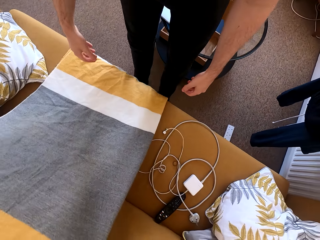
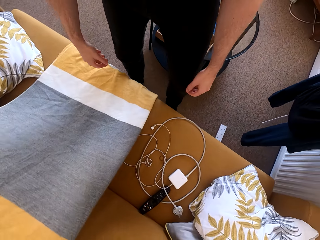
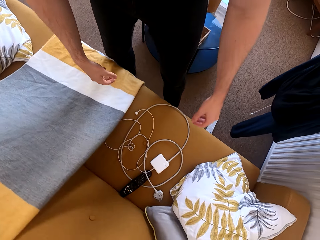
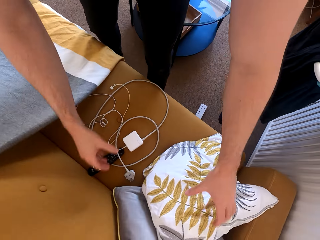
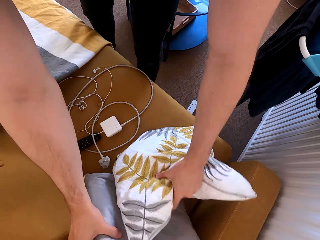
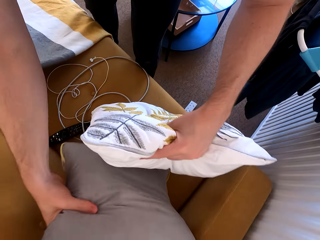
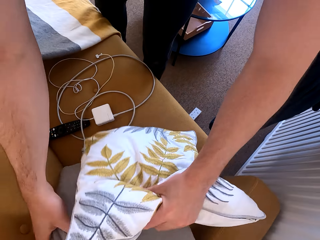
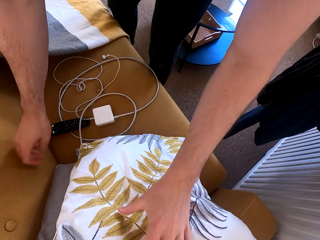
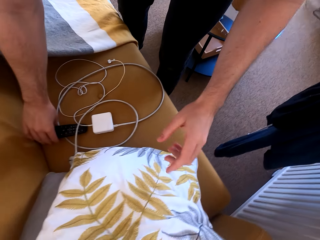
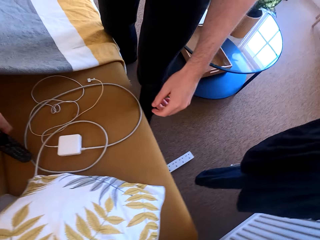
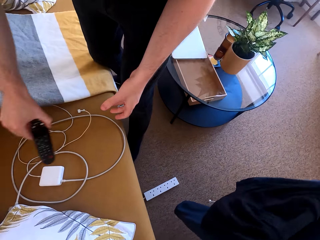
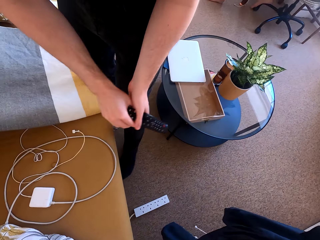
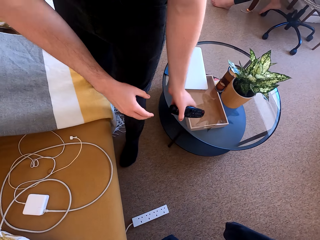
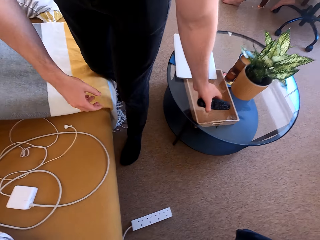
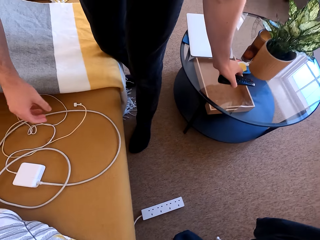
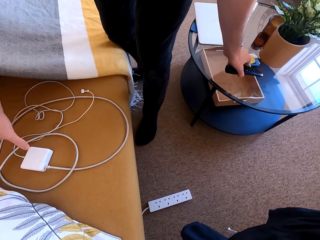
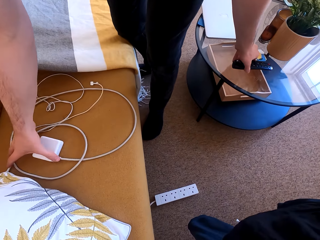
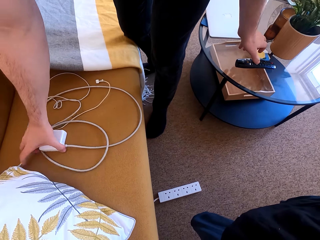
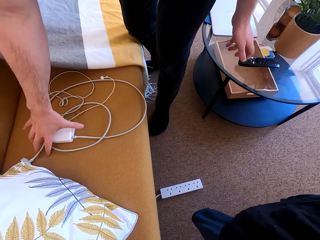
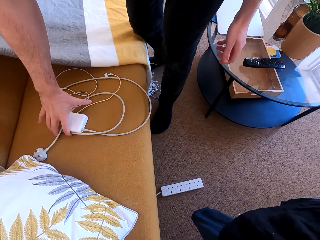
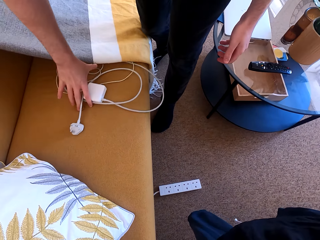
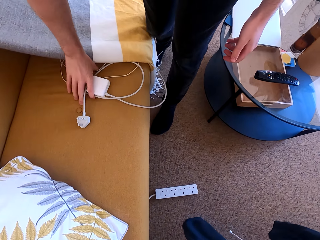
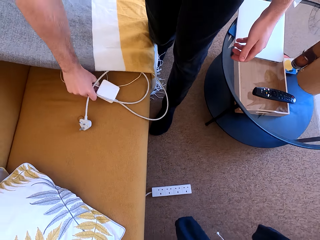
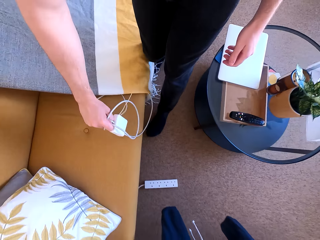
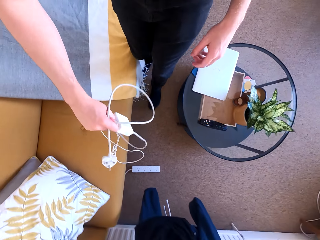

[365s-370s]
The camera wearer moves the pillows. They hold the backrest pillows on the seat and release their hand from the backrest pillows. They pick up a remote from the seat and place the remote on the table. They pick up a power bank and a charger from the seat.

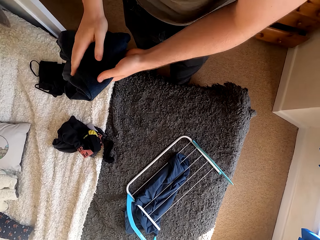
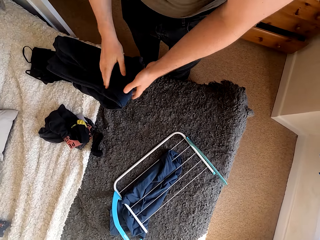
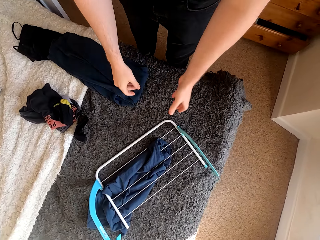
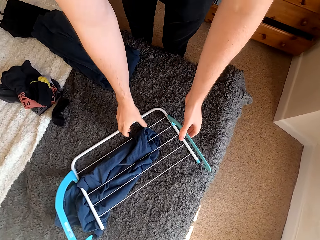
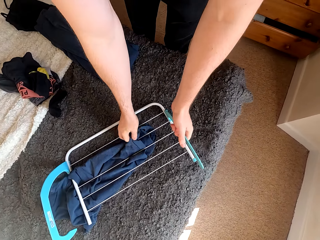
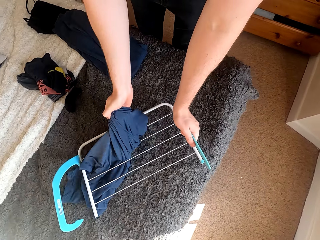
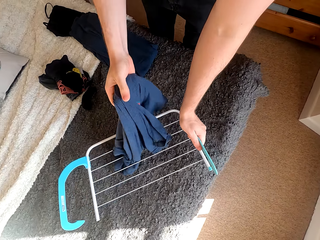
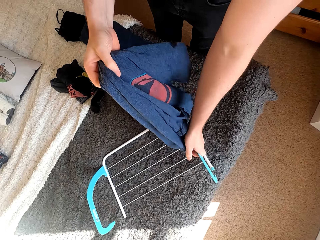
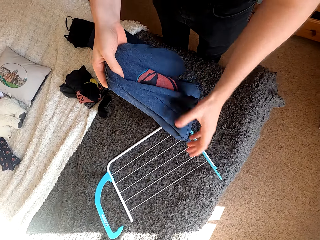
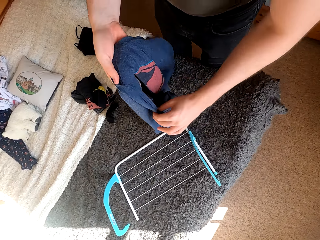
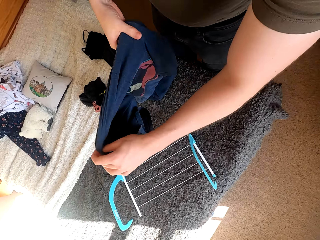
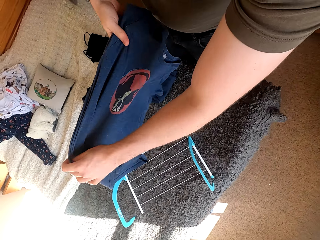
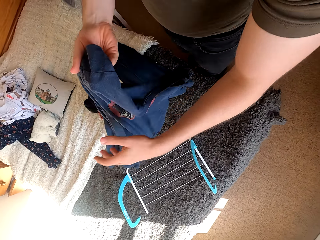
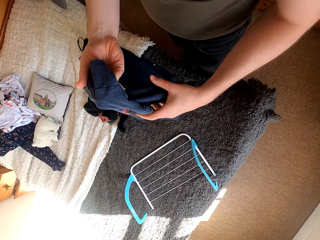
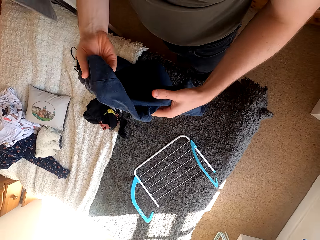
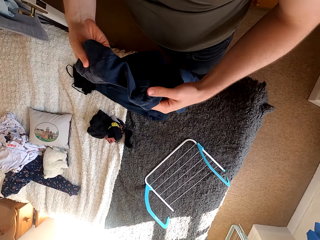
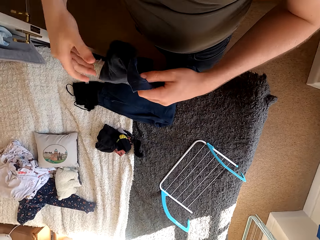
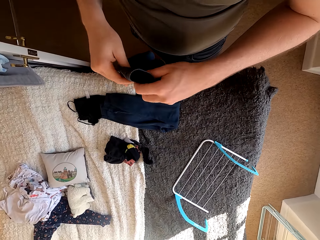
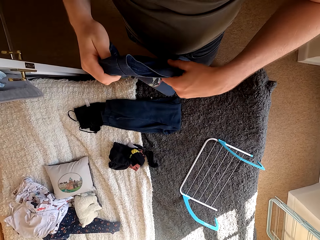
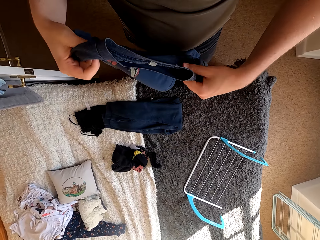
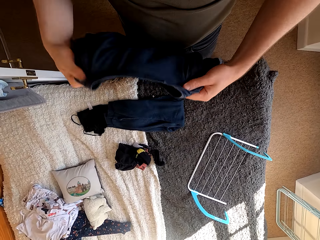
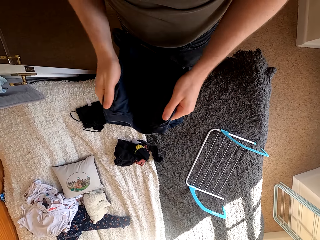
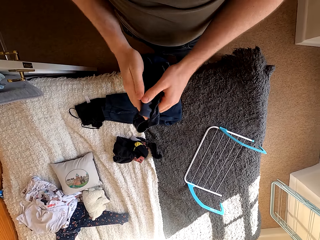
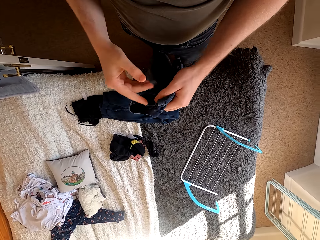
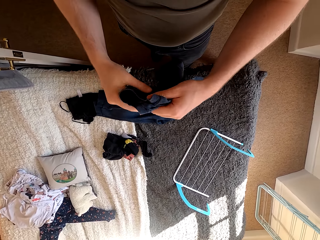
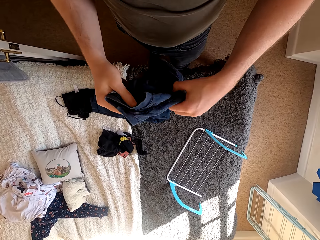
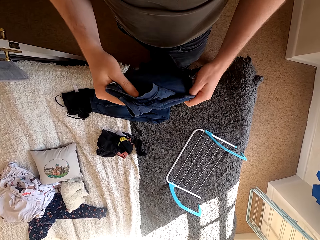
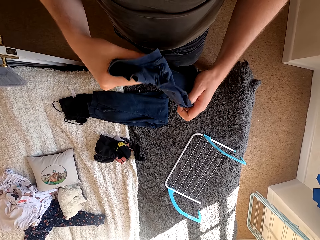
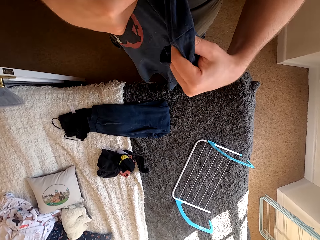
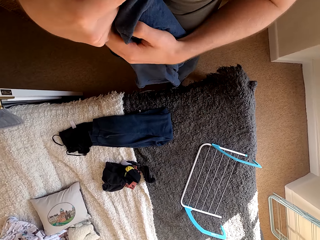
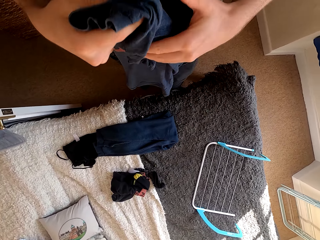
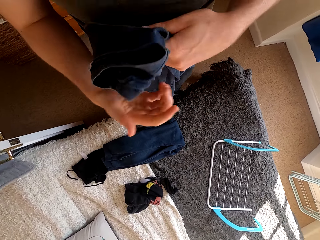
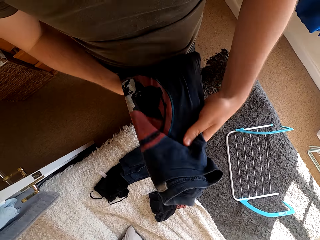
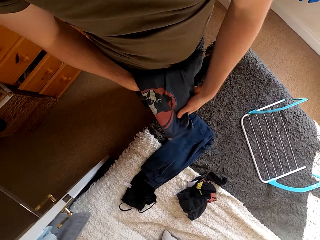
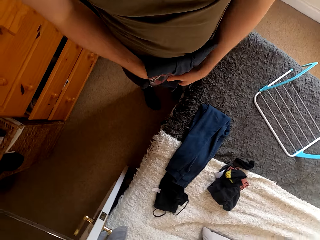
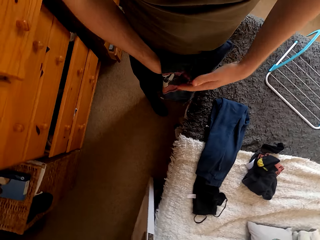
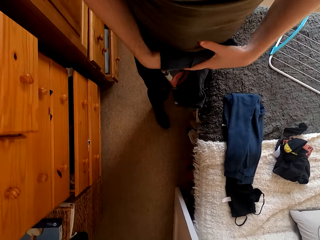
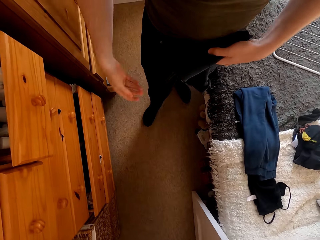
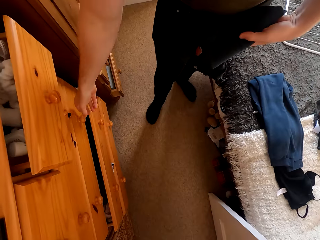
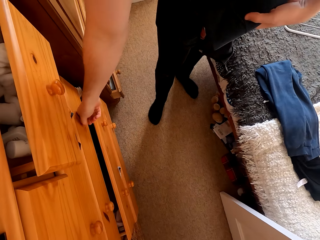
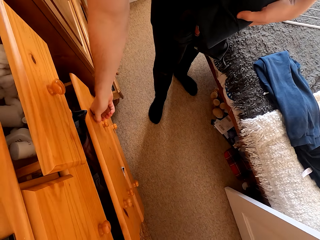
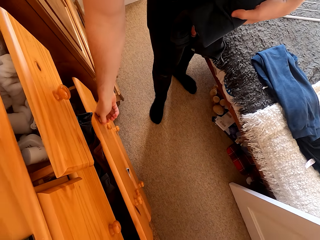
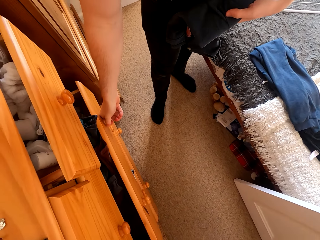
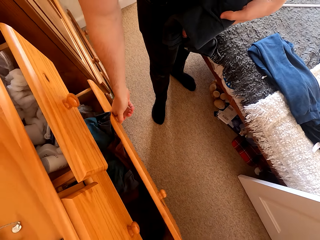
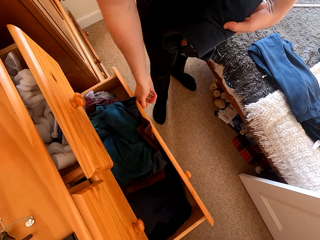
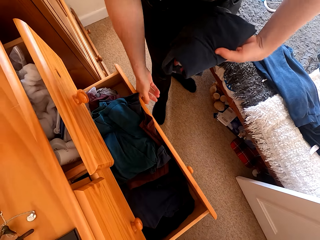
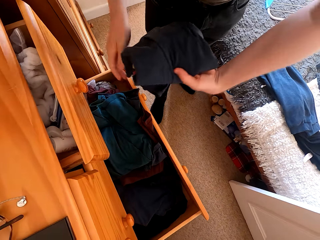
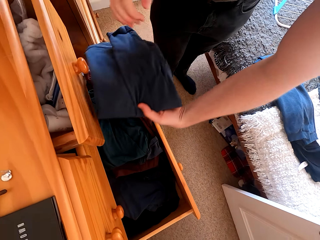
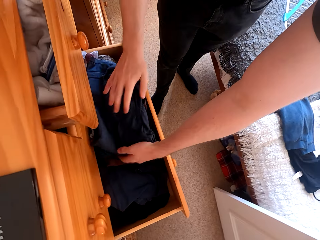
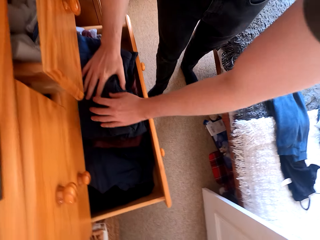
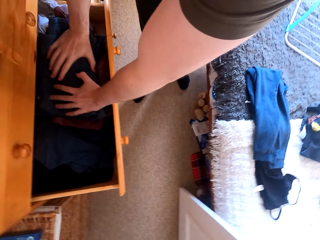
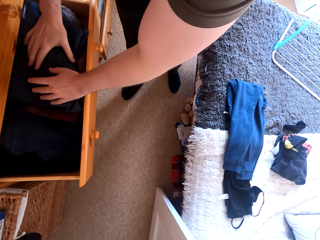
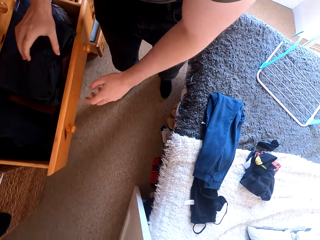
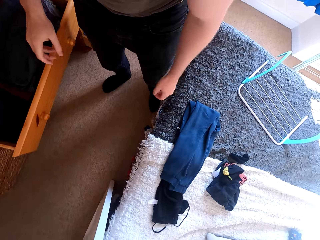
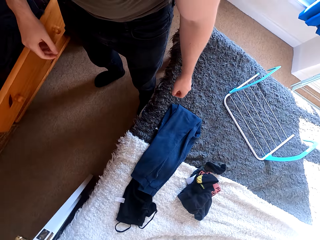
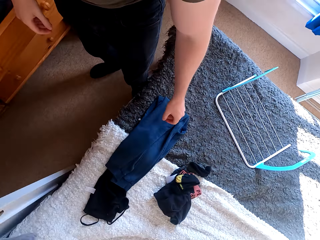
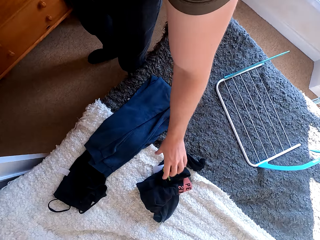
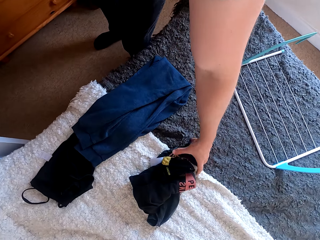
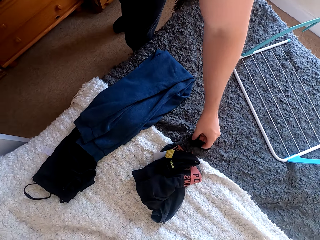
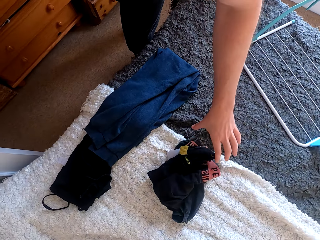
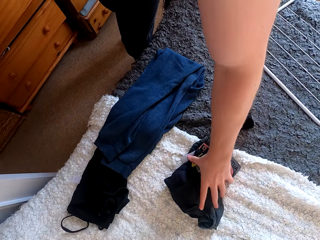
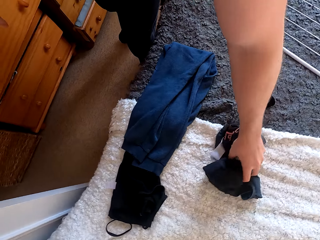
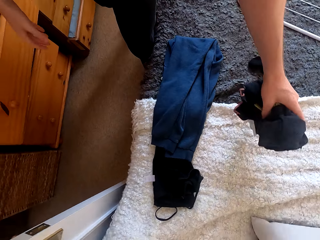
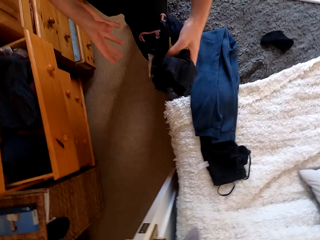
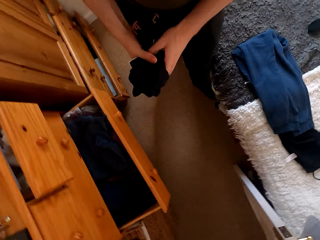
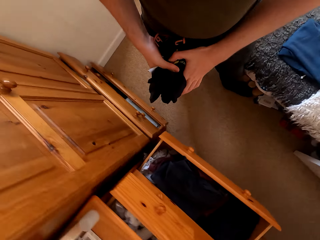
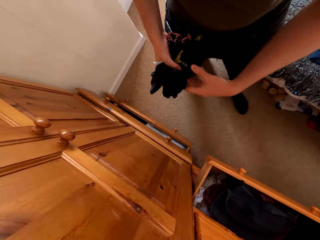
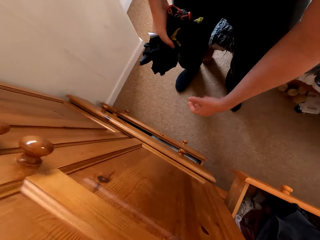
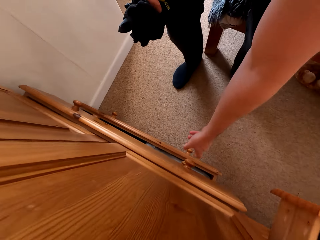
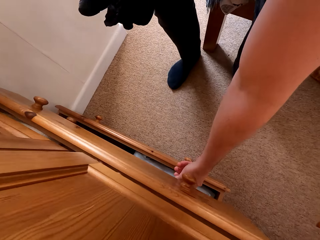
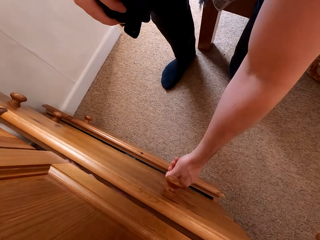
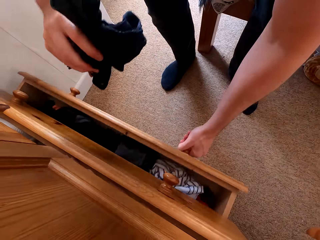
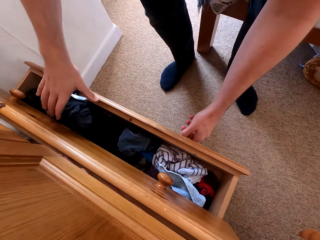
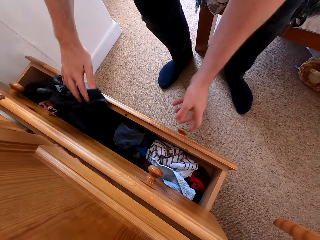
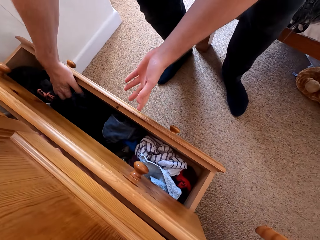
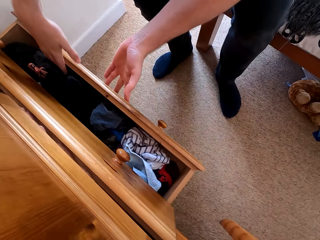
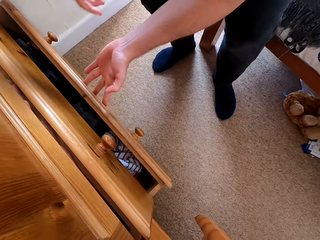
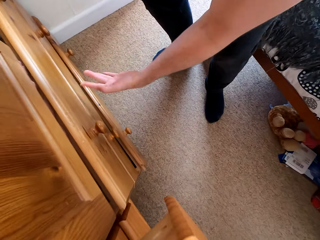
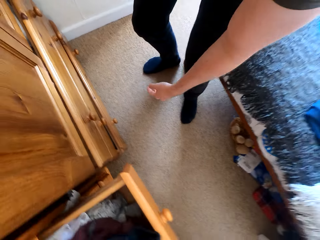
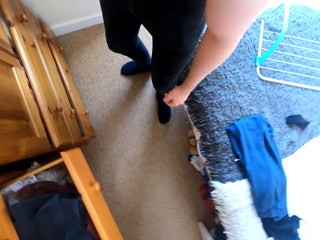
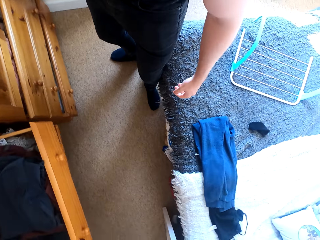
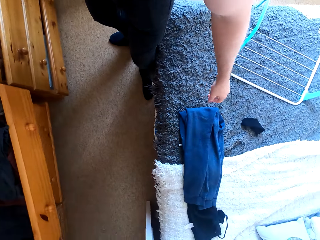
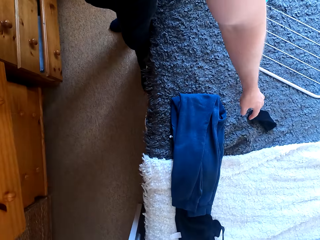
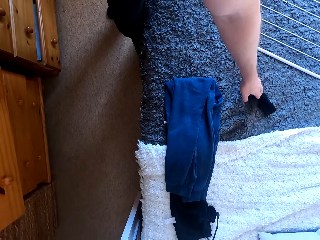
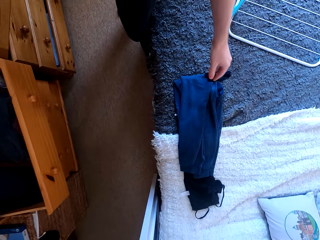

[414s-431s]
The camera wearer puts the cloth on the bed. They hold the cloth drying rack. They remove a cloth or top from the cloth drying rack. They stretch the shirt. They move their hand and fold the cloth. They open the drawer and put the cloth in the drawer. They pick up cloths from the bed and hold the cloths. They open the drawer and put the cloths in the drawer. They close the drawer.
